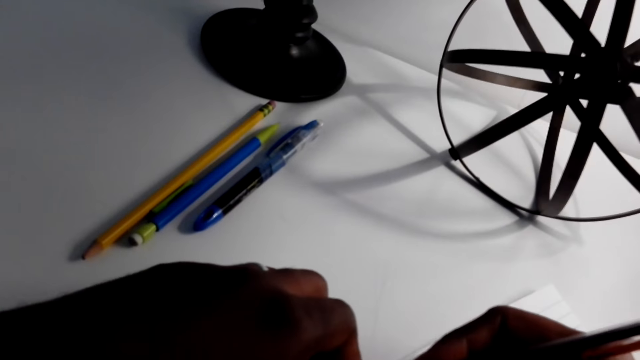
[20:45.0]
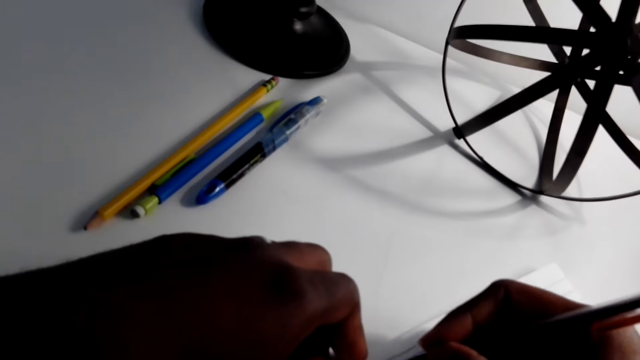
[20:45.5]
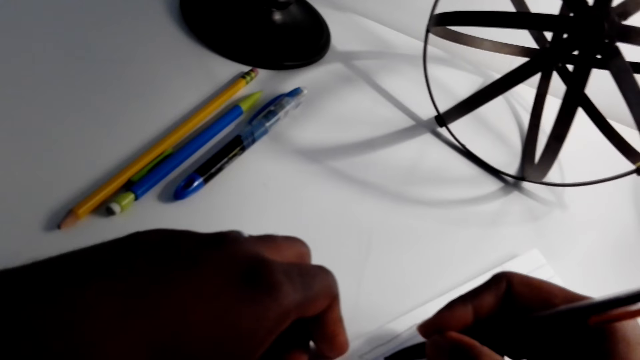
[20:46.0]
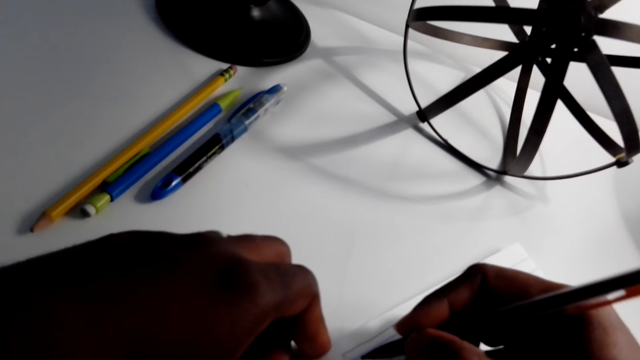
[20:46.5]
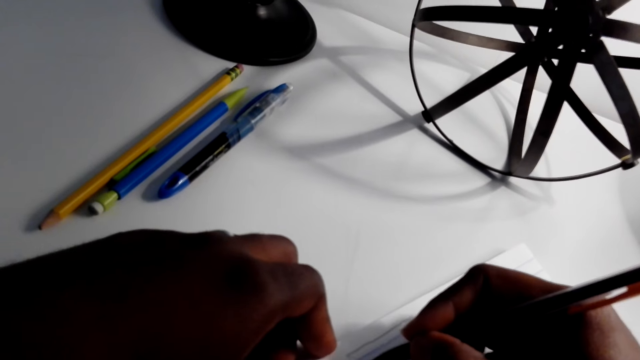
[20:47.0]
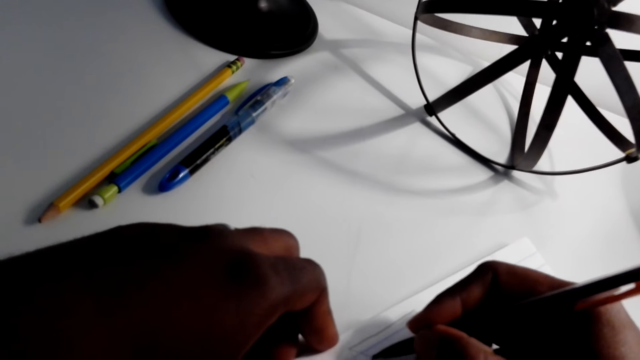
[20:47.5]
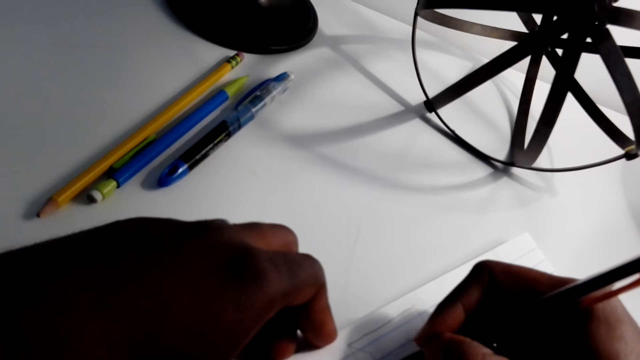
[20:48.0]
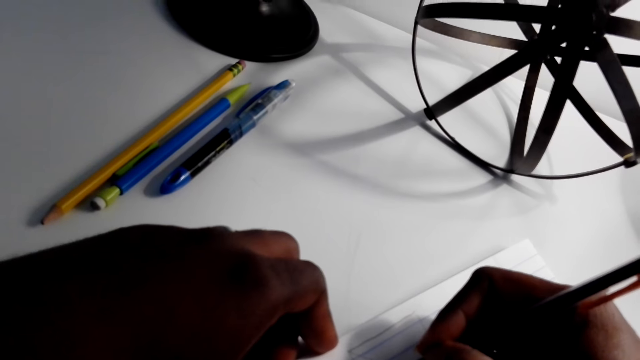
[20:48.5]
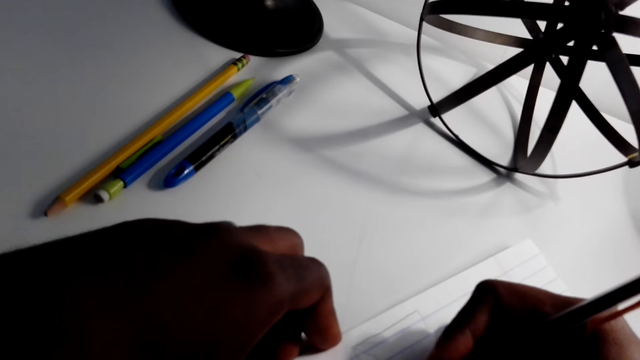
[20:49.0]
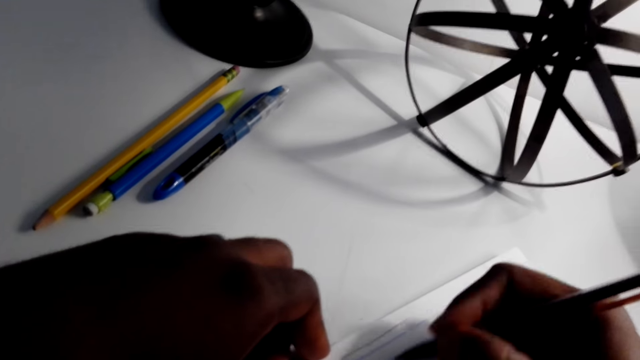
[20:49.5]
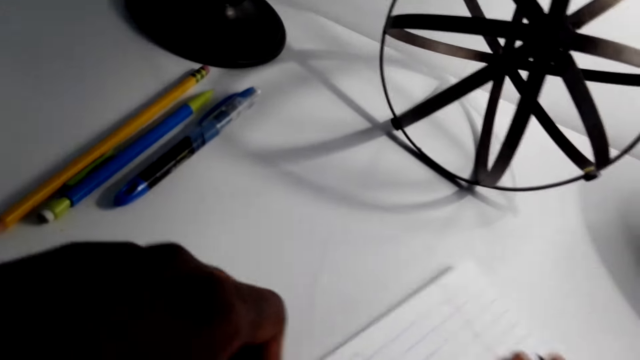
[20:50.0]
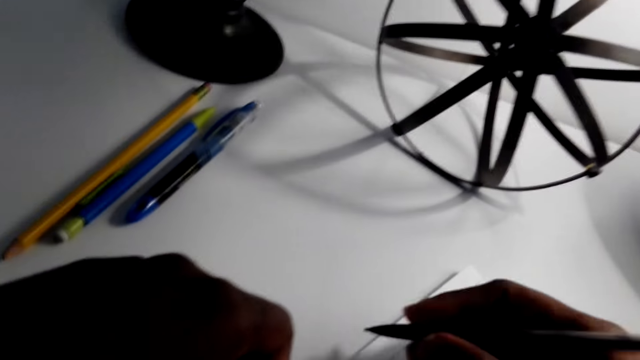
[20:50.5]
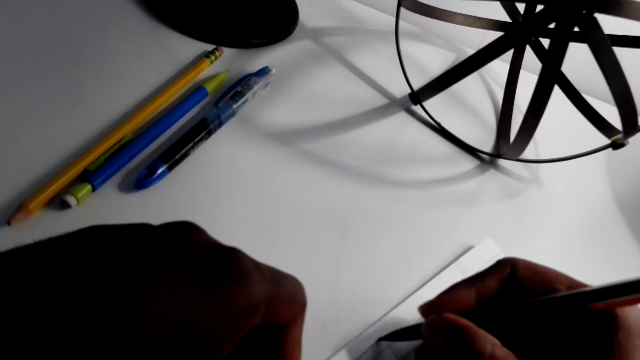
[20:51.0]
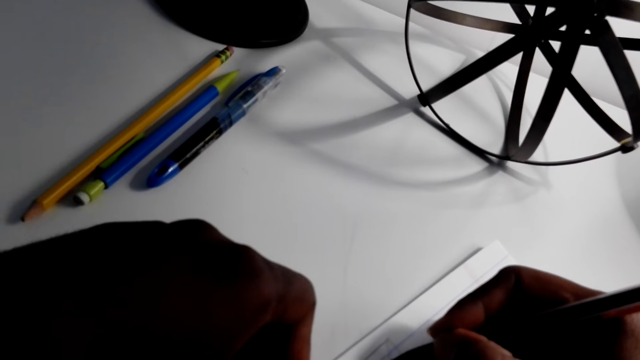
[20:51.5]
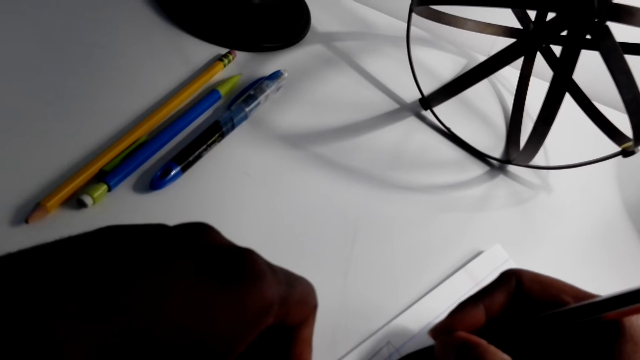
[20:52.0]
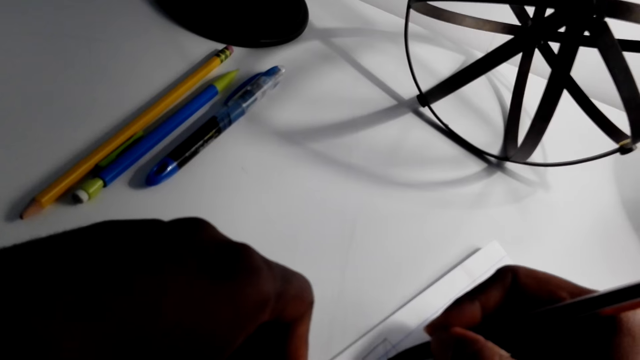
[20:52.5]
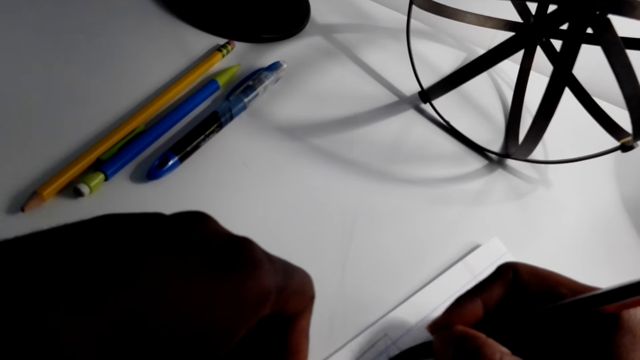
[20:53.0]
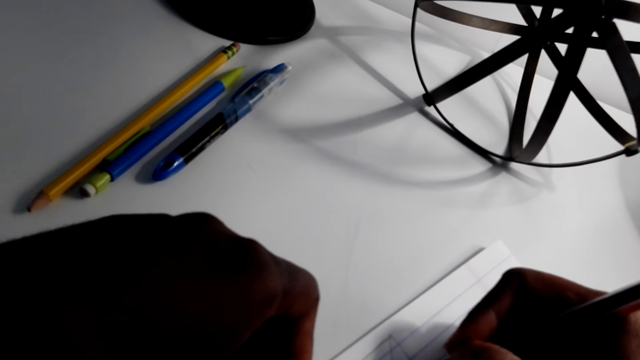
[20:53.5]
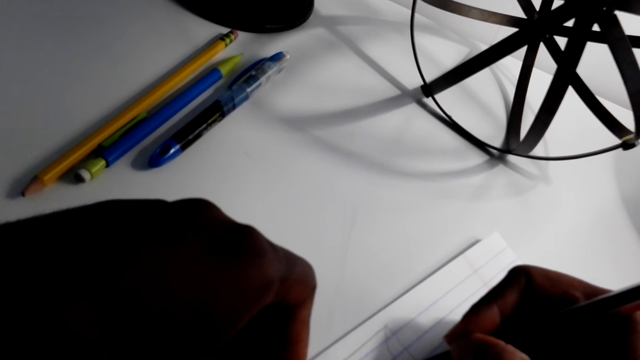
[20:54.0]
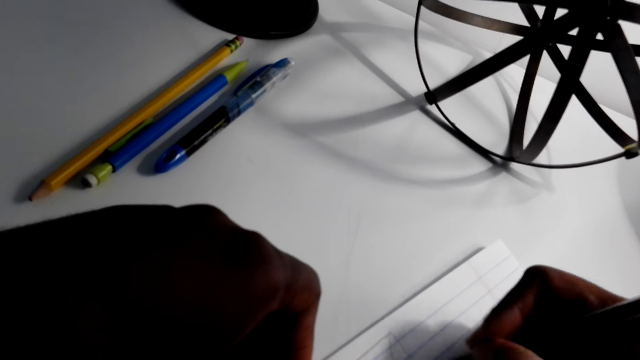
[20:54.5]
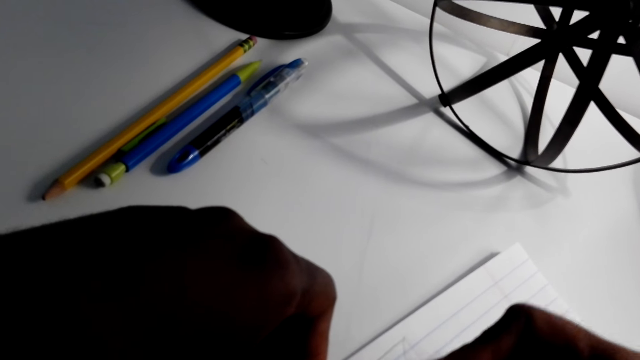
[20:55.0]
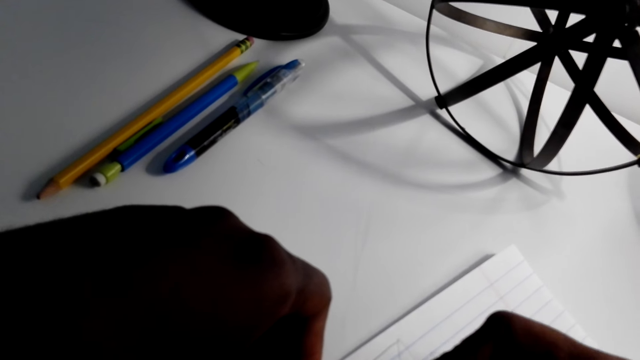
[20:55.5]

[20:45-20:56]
The camera wearer draws on a paper with a pen. They move the paper. They draw on the paper.

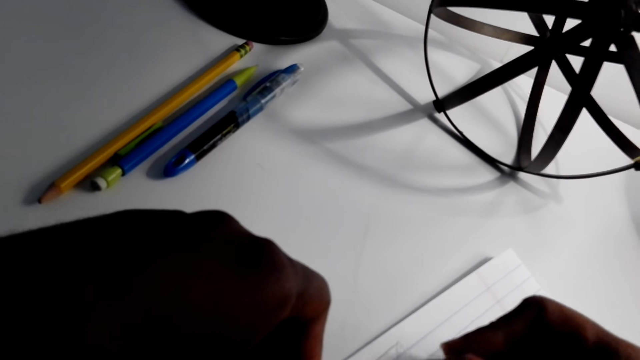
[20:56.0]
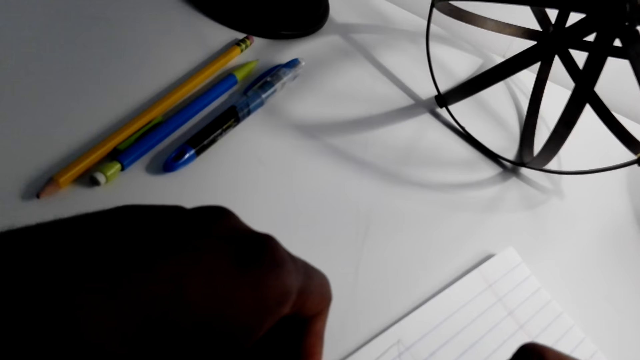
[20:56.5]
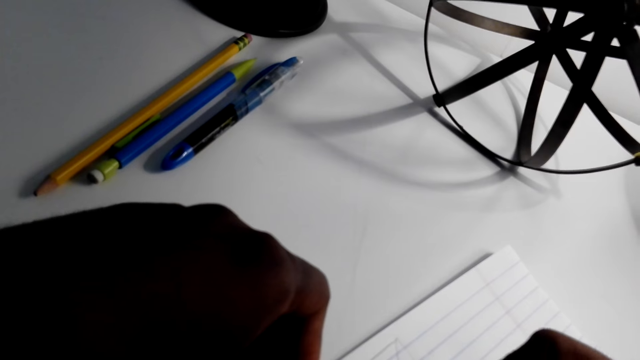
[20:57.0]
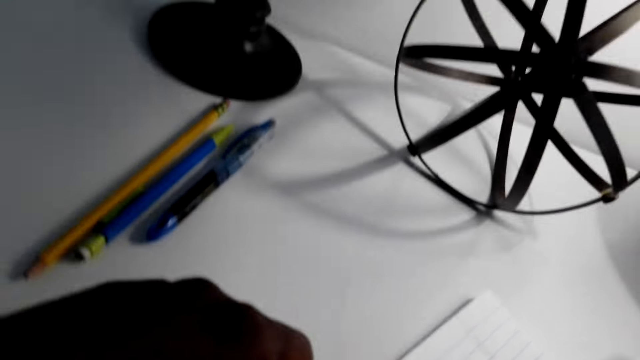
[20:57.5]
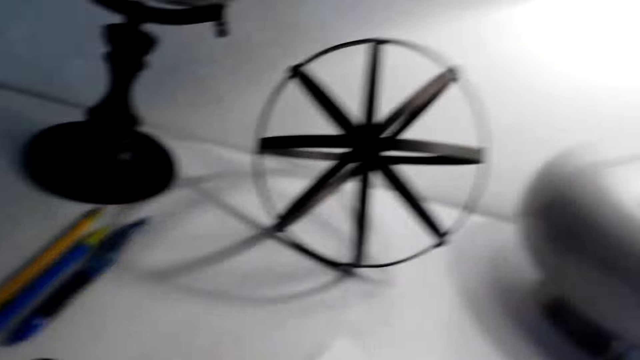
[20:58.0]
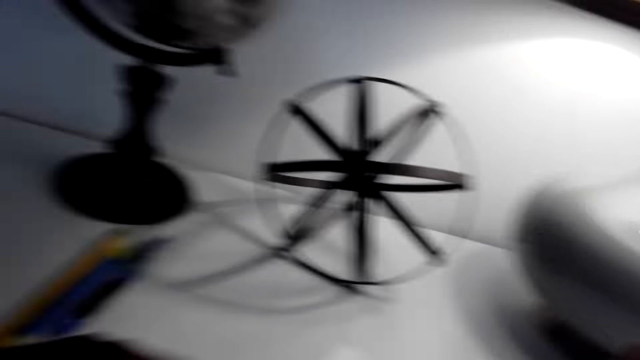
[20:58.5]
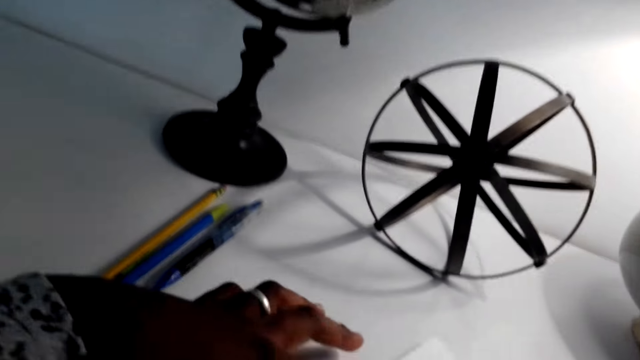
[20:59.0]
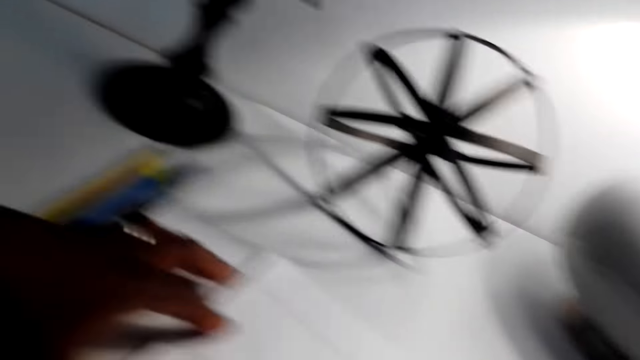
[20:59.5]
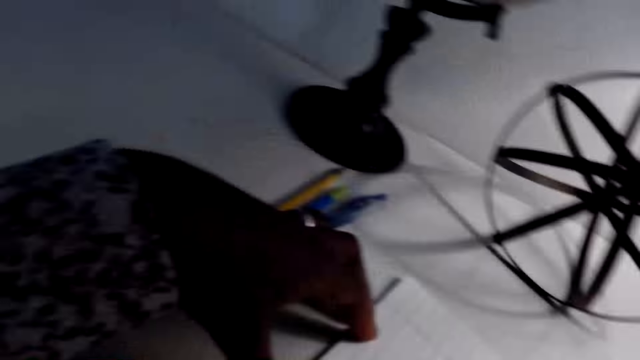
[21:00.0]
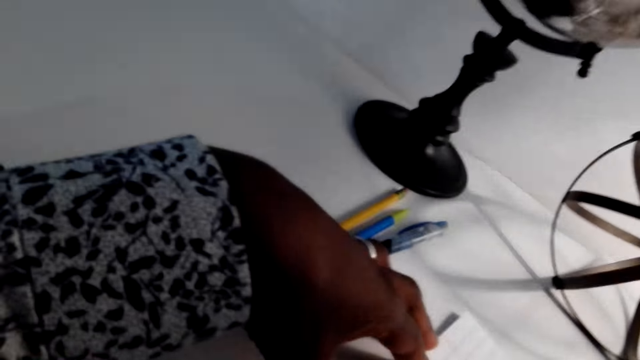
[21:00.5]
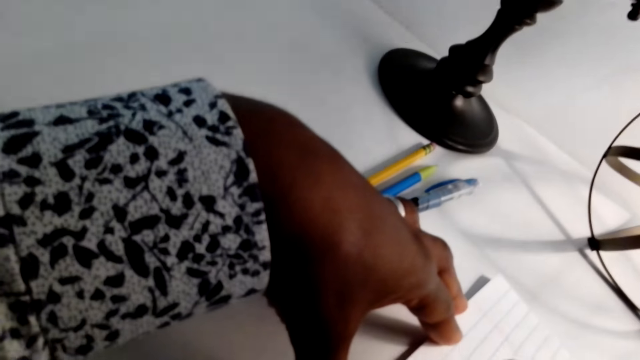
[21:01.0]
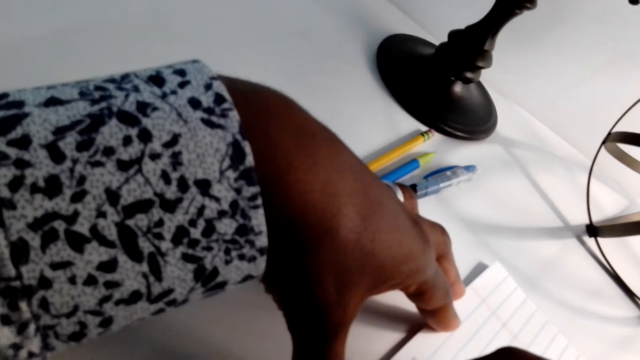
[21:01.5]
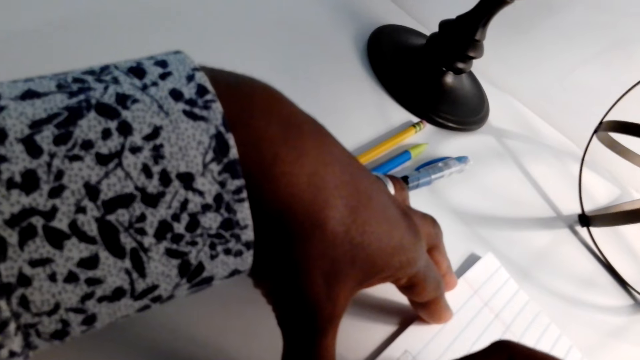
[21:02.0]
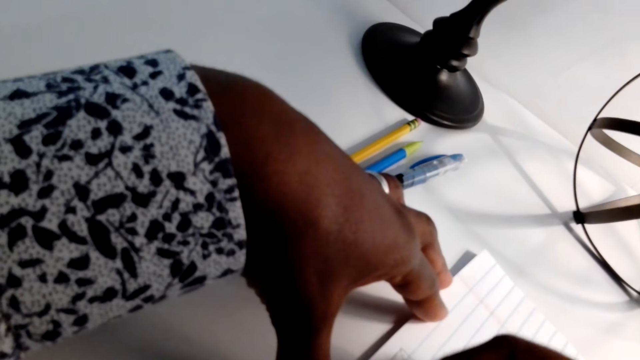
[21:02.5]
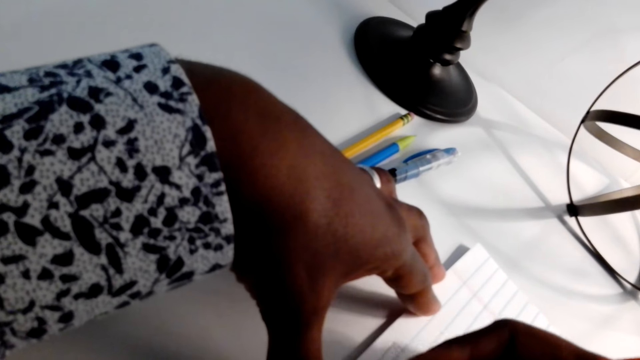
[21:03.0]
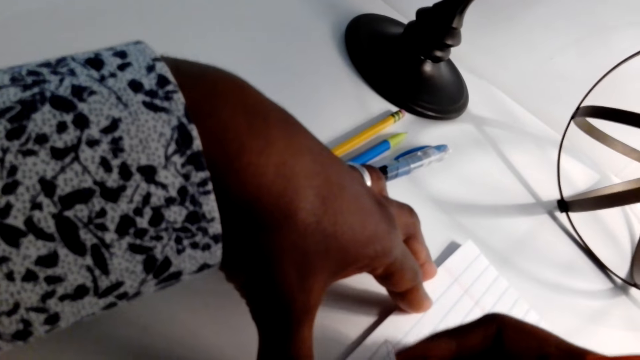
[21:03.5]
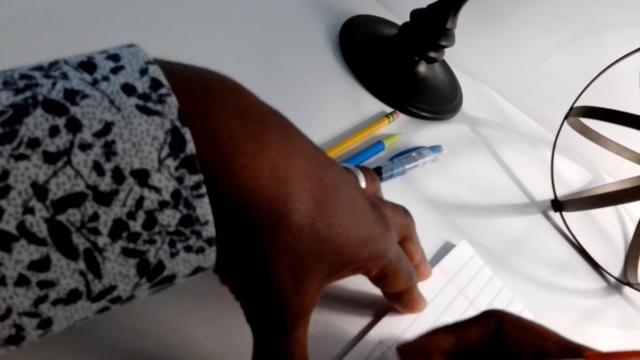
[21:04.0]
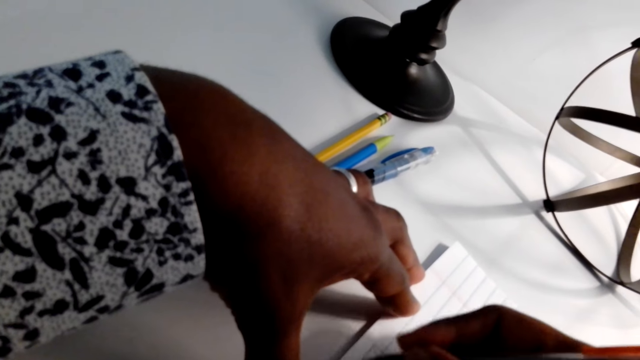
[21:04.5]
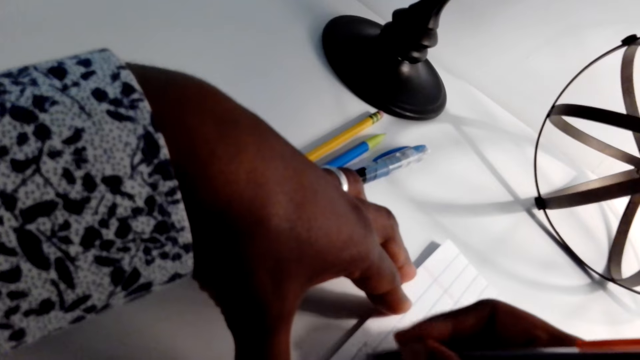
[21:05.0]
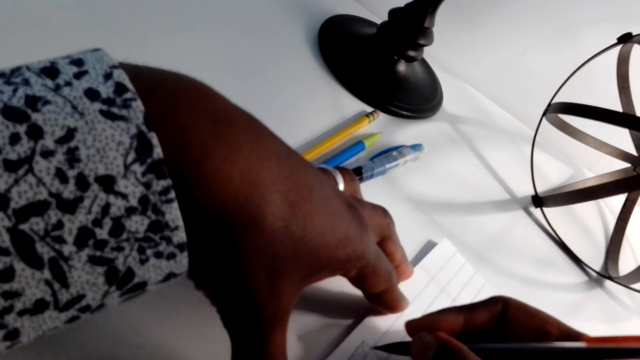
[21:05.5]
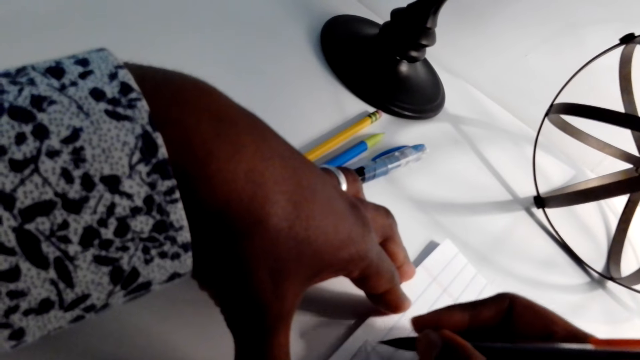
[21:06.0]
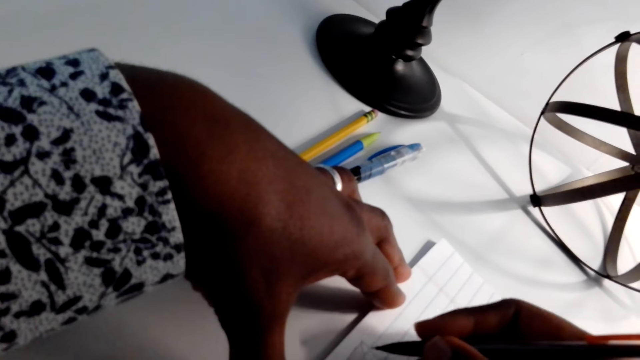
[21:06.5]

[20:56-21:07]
The camera wearer moves a book. They draw on a paper with a pen.
